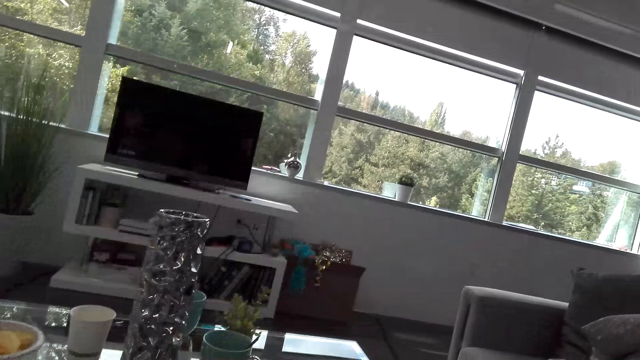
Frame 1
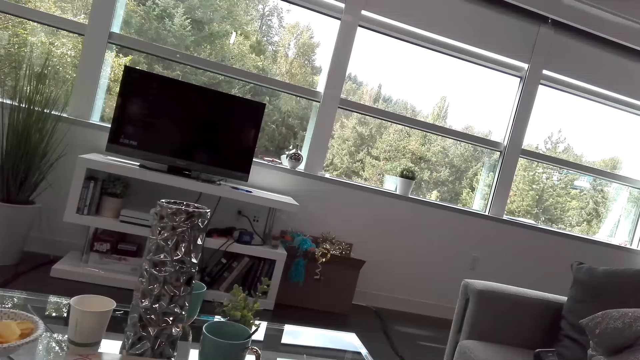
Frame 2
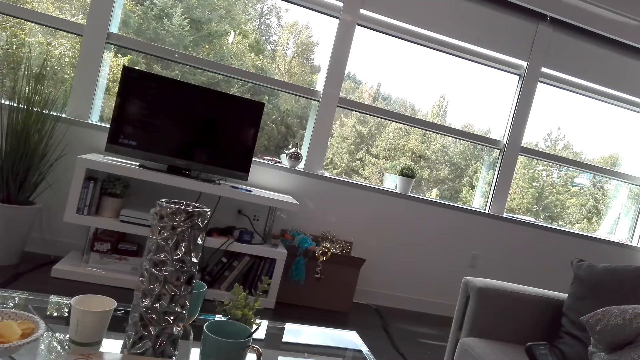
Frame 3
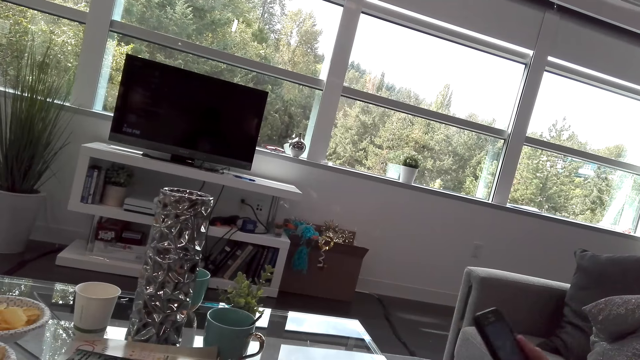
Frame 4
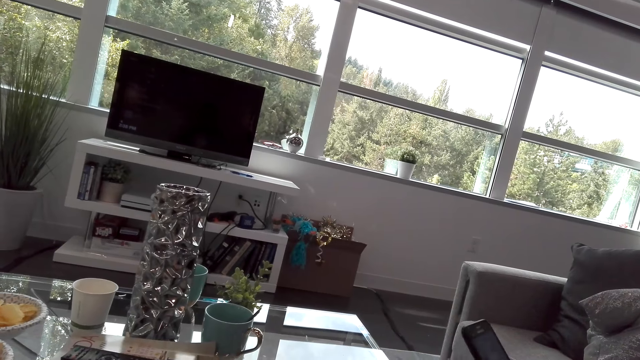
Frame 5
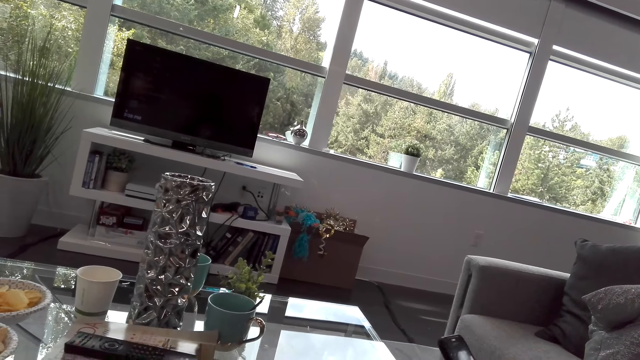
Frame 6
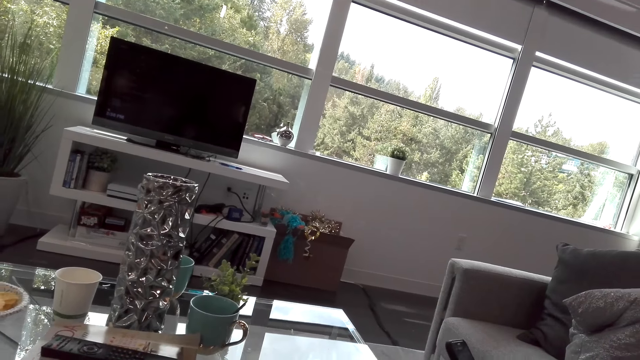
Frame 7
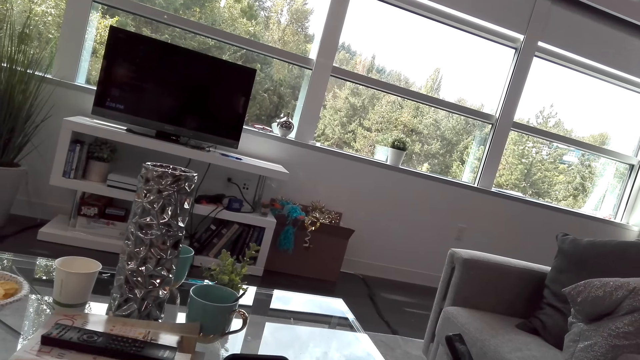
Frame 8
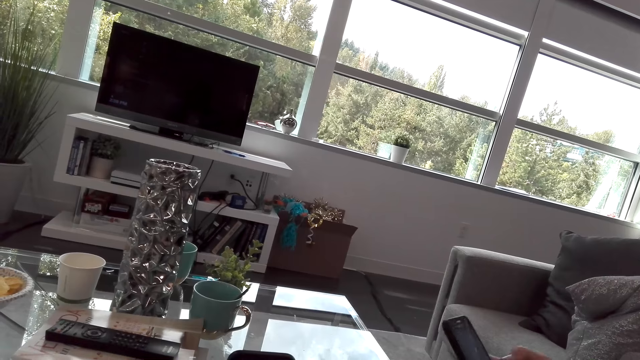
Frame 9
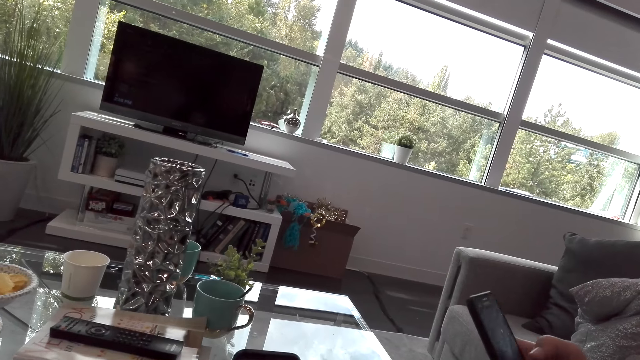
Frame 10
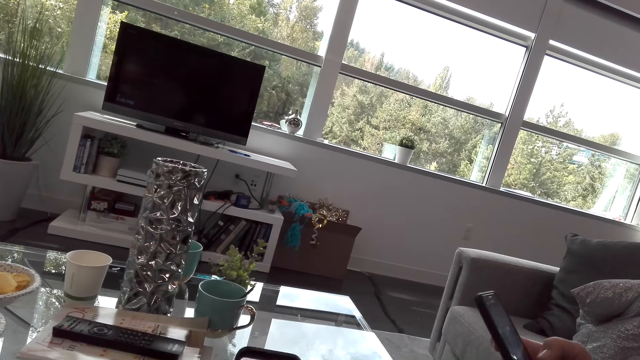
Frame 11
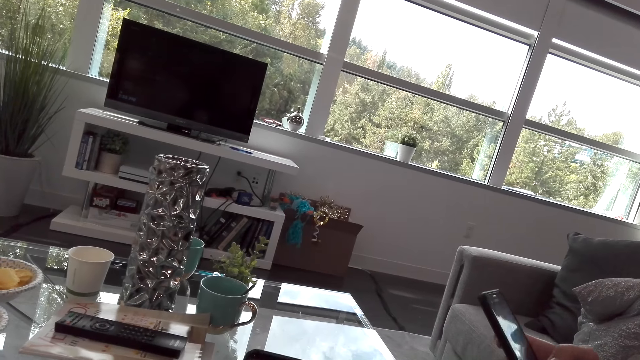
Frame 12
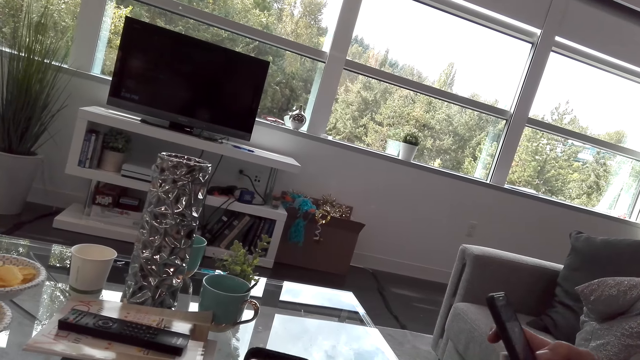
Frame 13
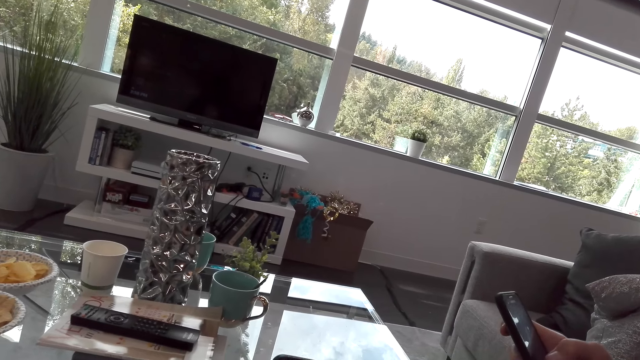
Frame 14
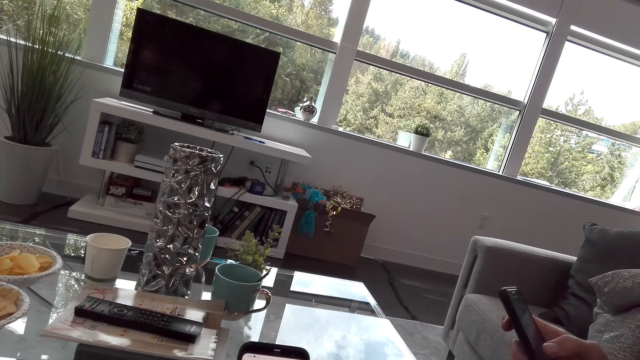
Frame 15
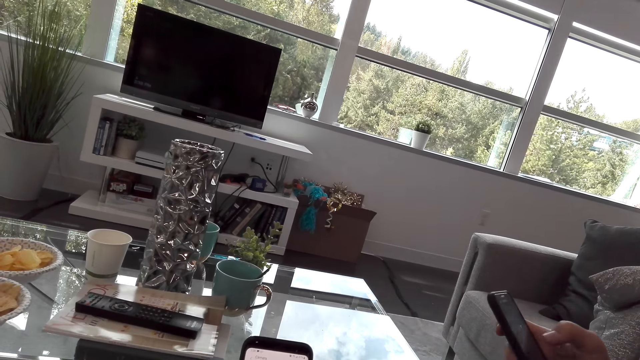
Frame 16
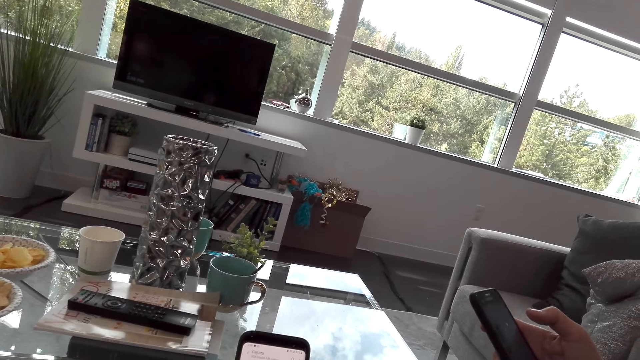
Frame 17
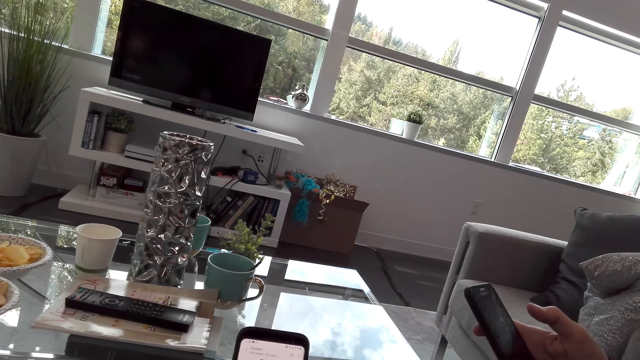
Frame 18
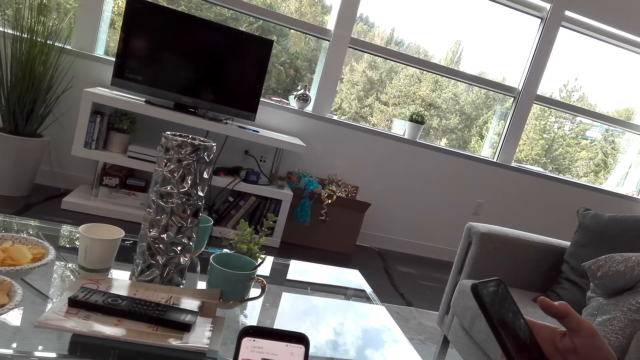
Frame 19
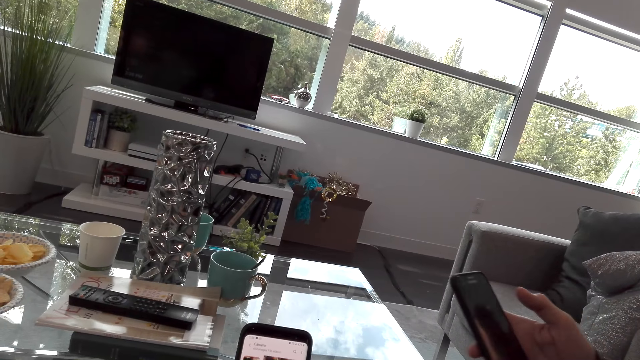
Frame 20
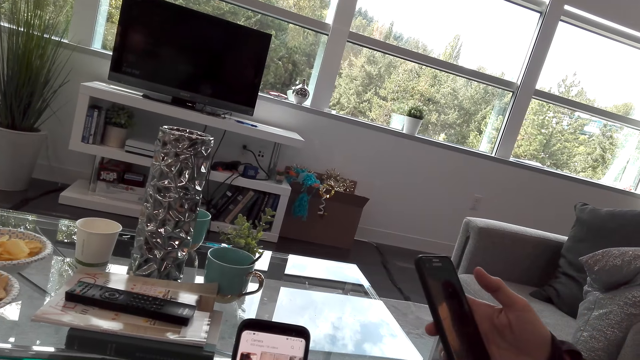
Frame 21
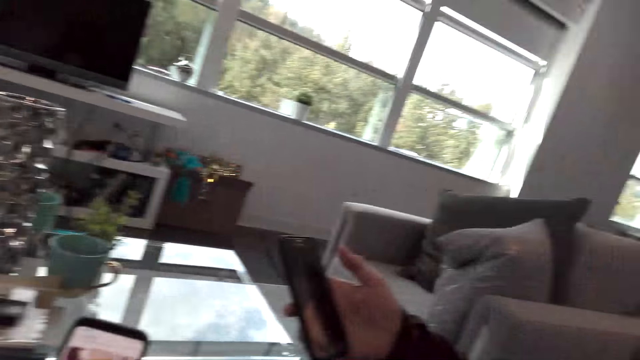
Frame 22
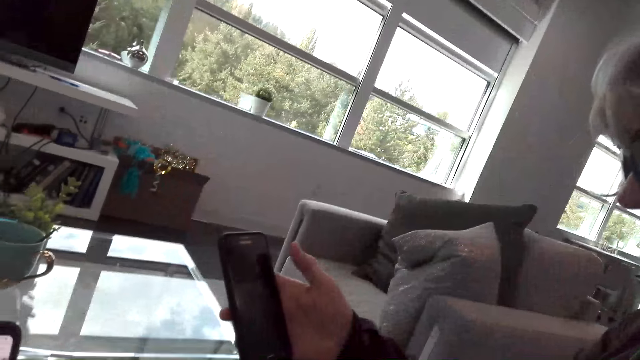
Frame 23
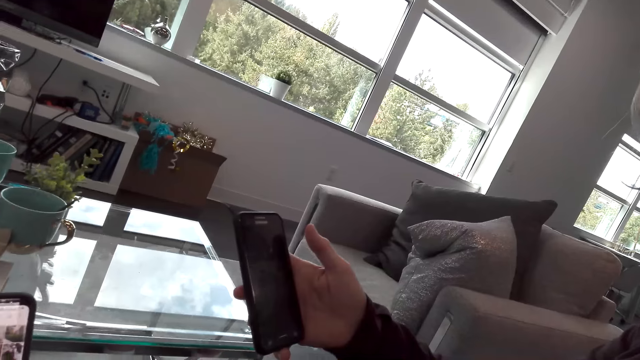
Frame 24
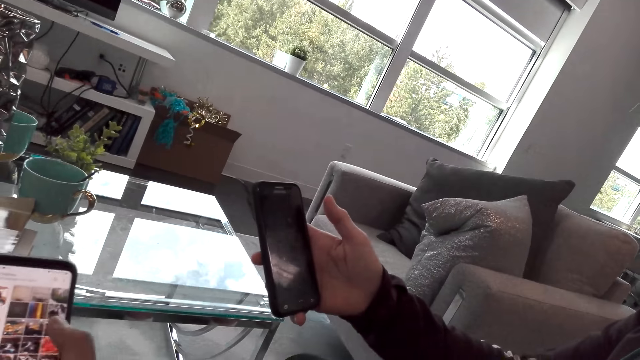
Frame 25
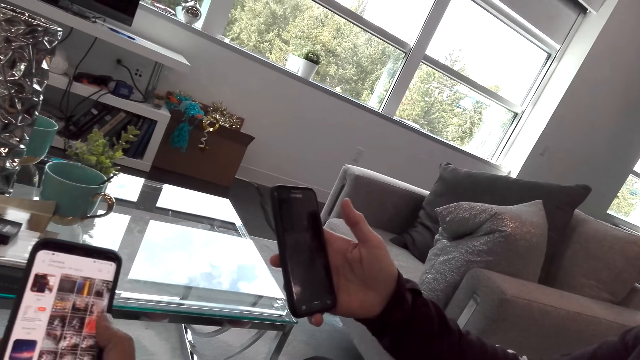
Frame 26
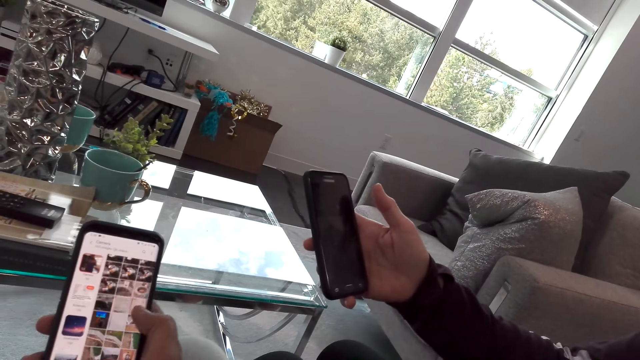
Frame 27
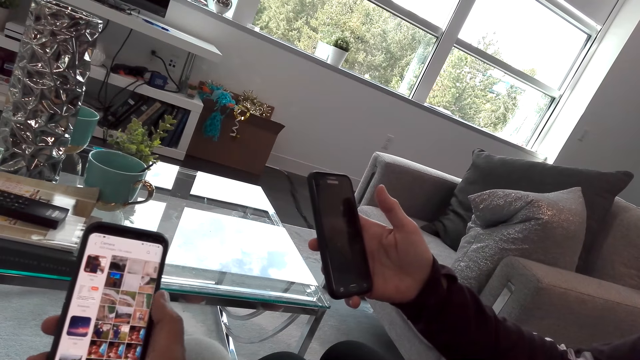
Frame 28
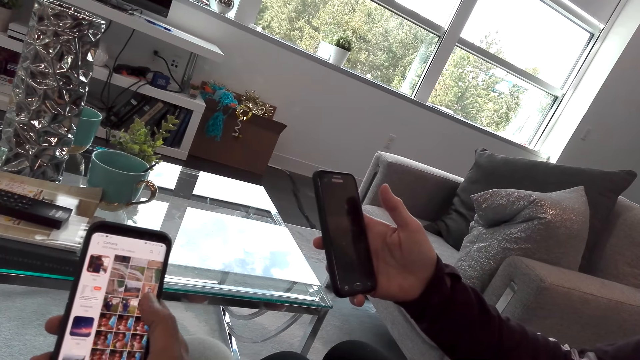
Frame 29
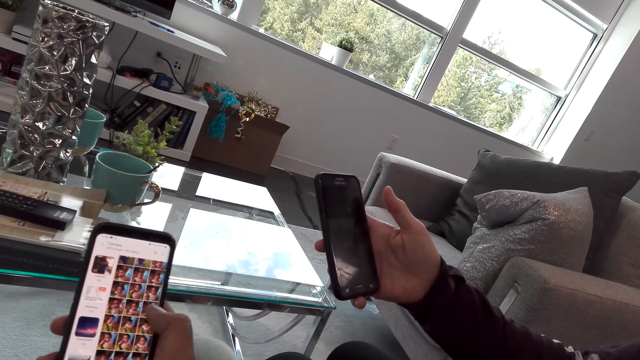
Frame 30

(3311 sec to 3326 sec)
A lady moves her phone and holds the phone. The lady laughs with the camera wearer. The lady touches her phone. The camera wearer speaks to the lady. They scroll through his phone.

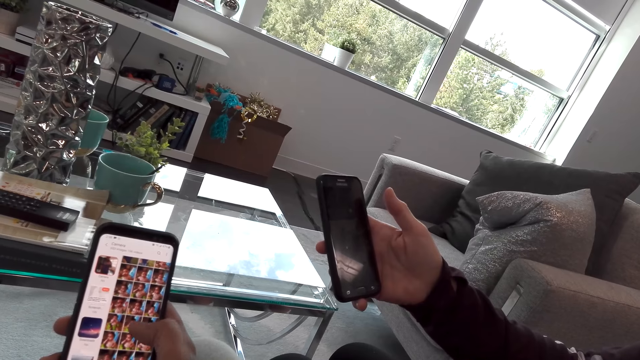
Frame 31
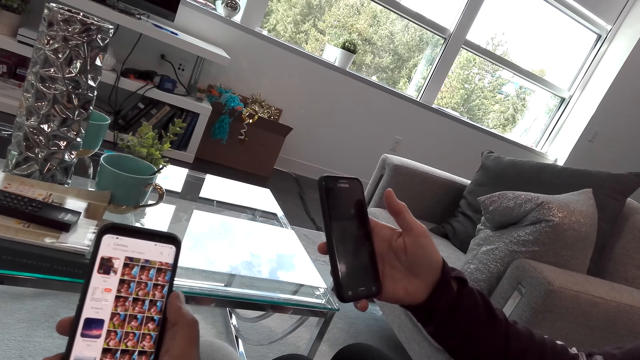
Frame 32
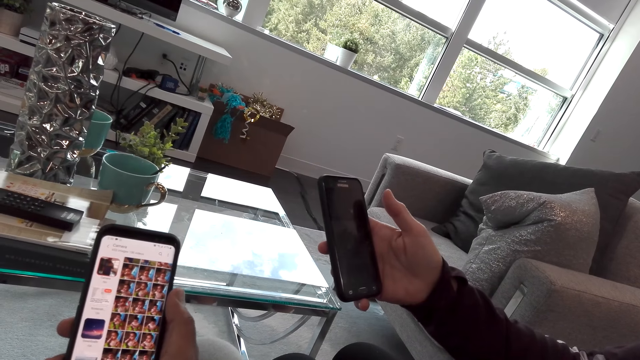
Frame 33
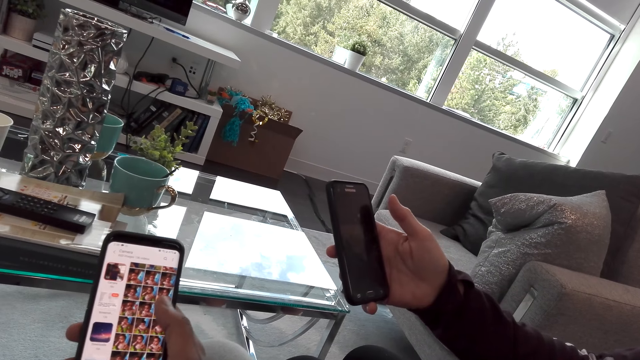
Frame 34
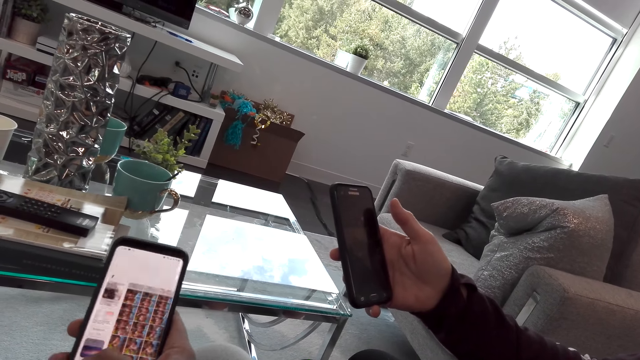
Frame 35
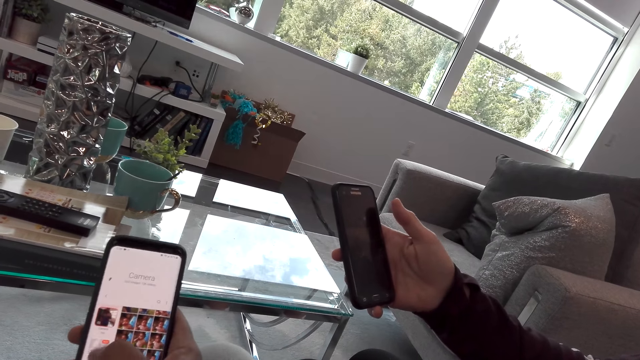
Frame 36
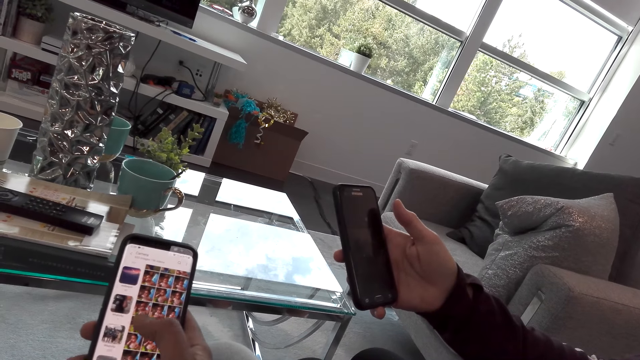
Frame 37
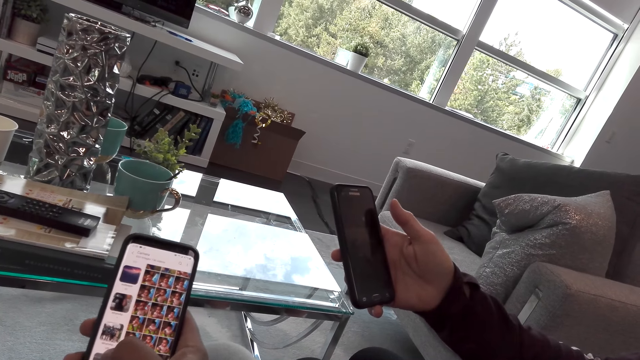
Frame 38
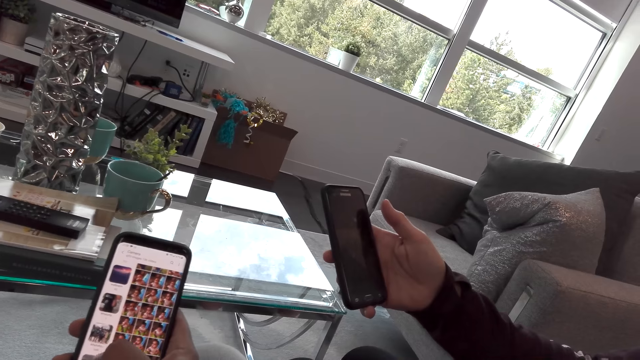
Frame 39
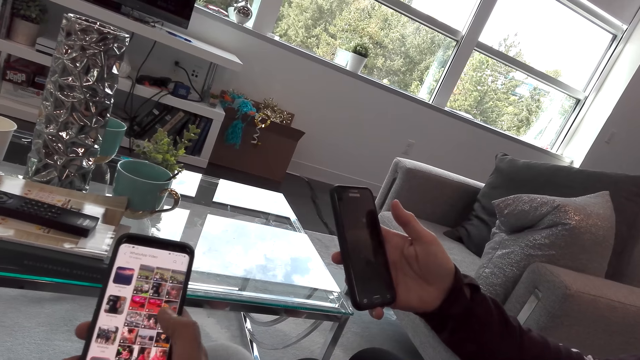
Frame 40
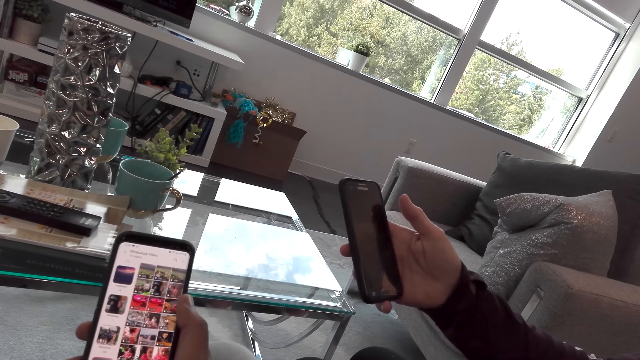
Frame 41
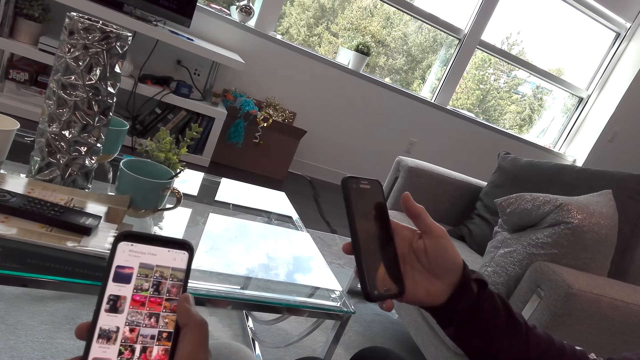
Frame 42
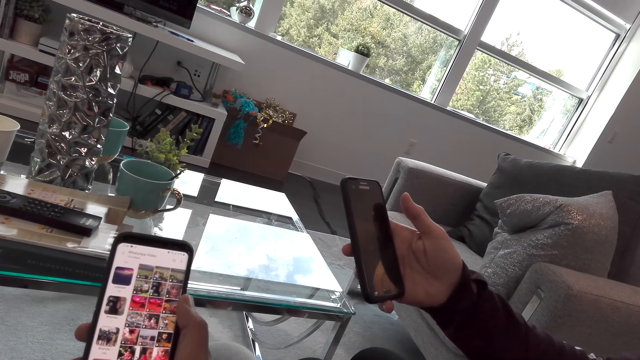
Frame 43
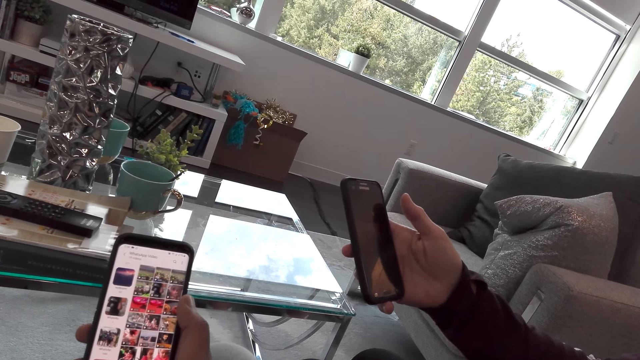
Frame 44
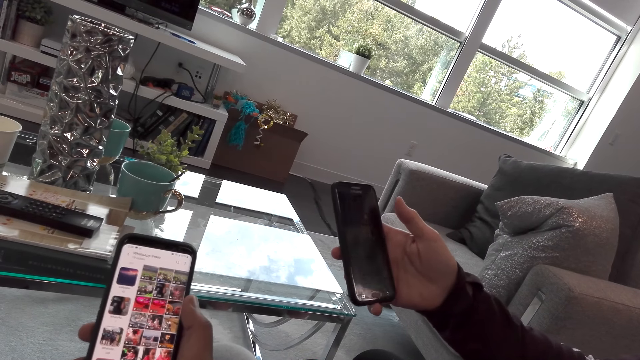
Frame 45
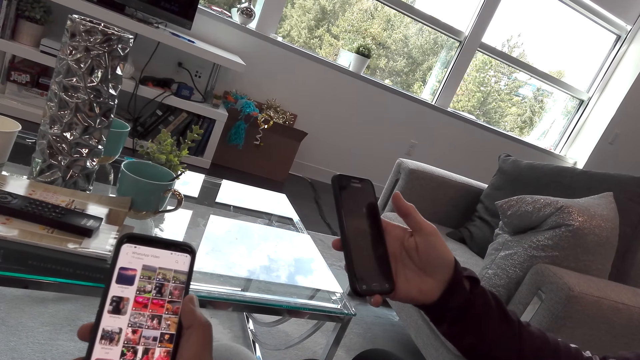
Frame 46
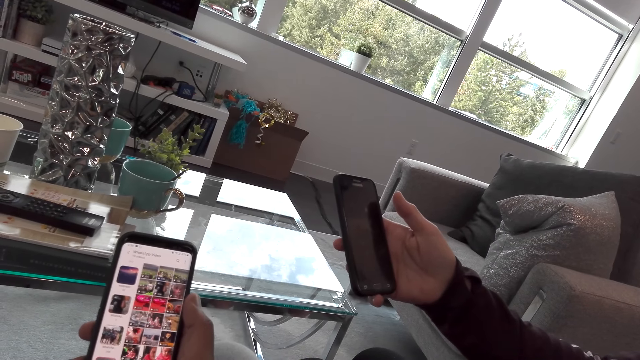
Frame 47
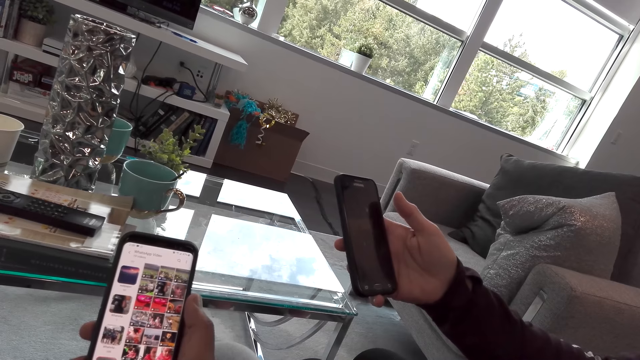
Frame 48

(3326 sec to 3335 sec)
The lady watches a video in her phone.
